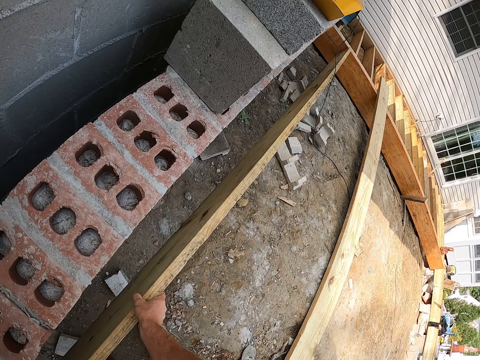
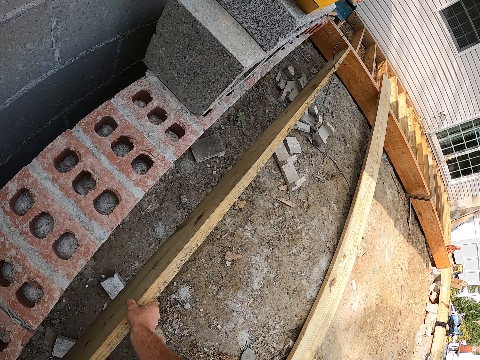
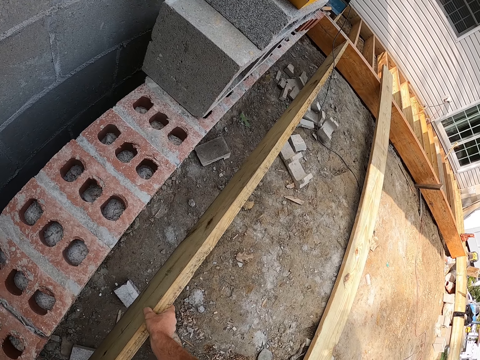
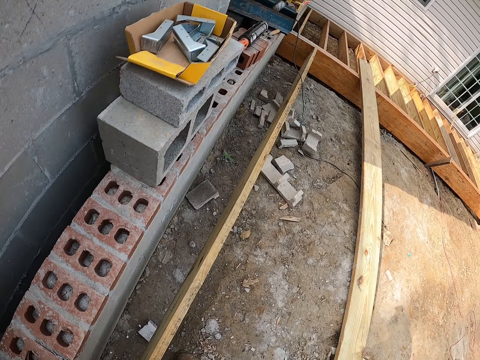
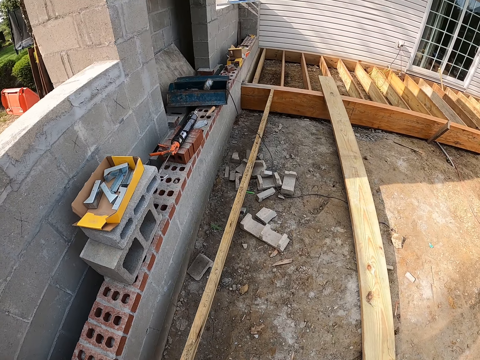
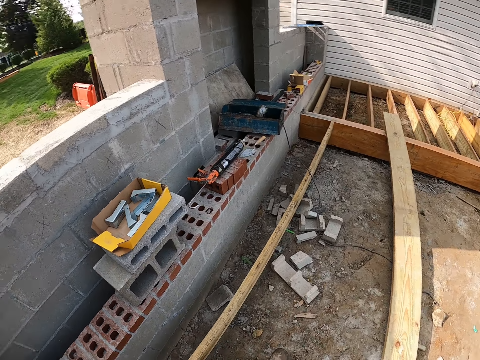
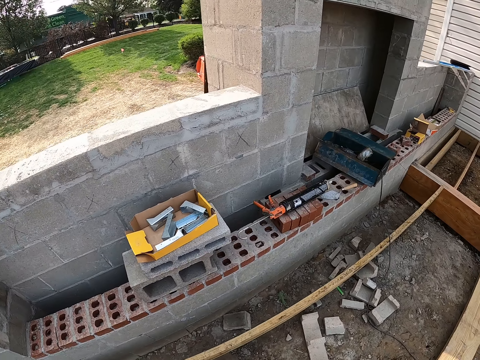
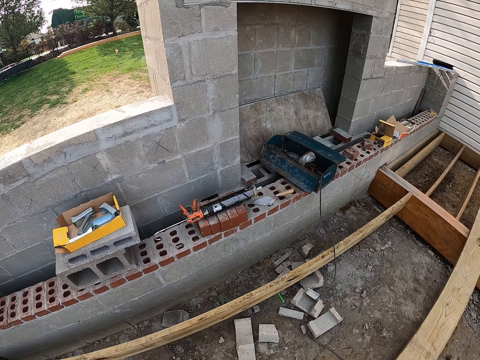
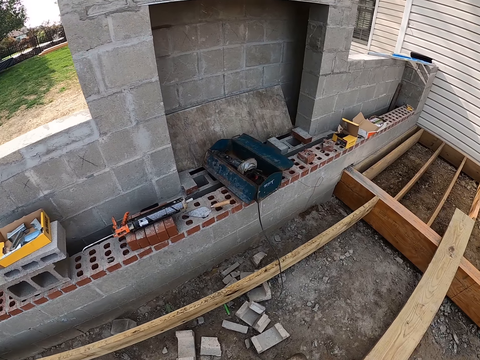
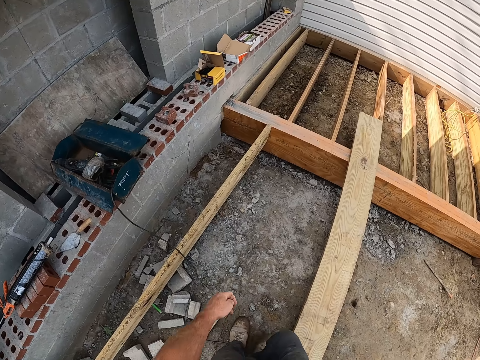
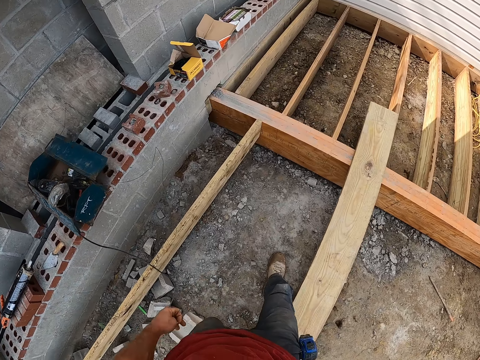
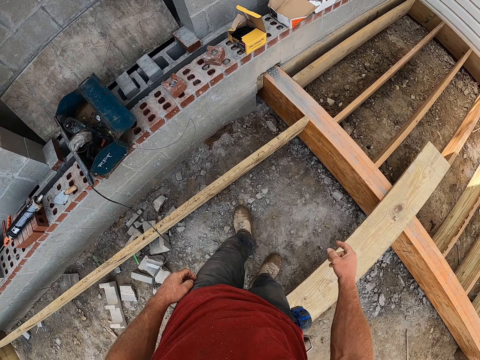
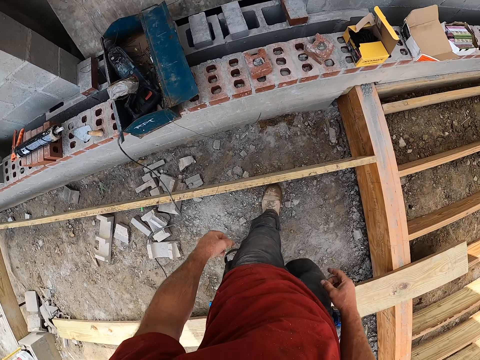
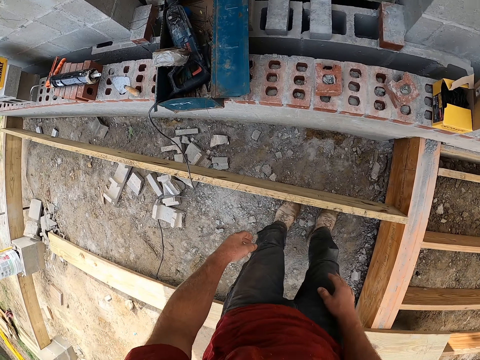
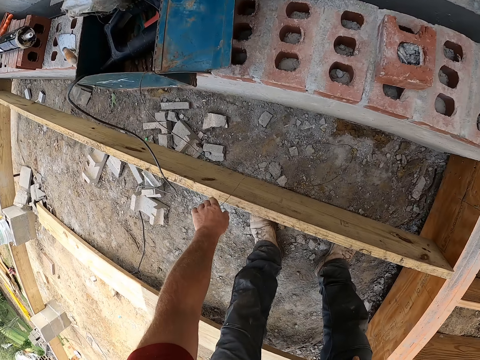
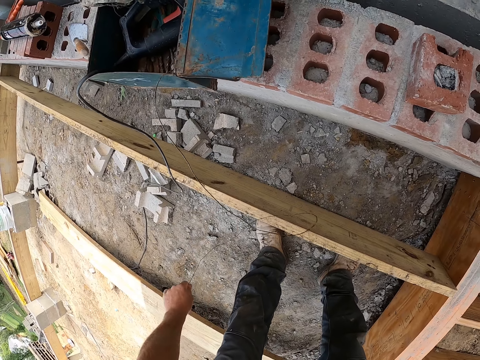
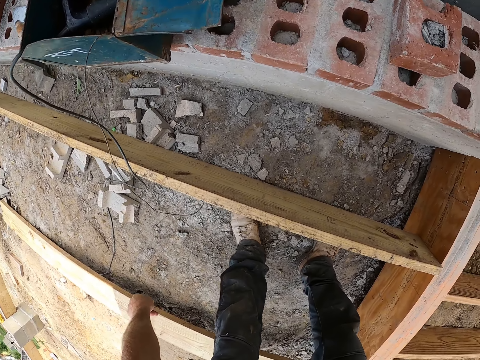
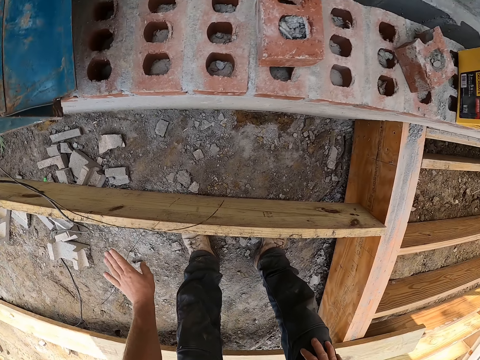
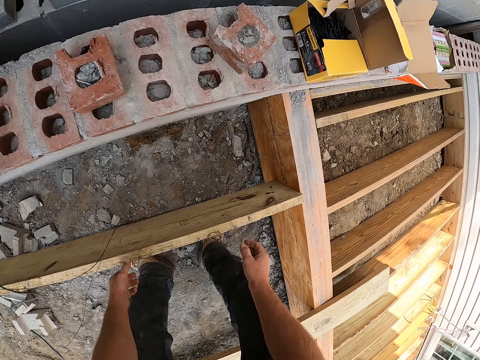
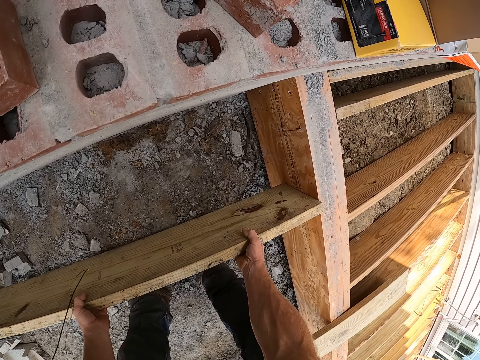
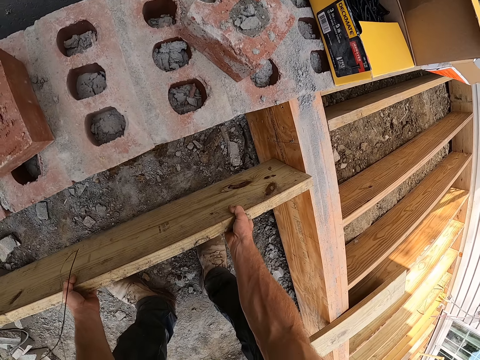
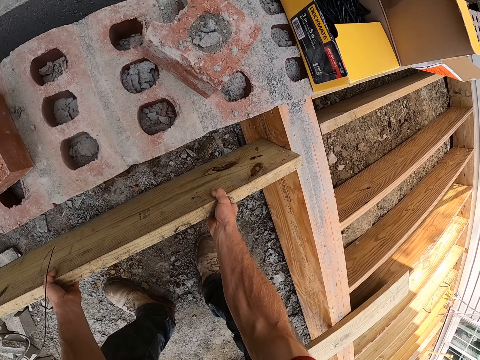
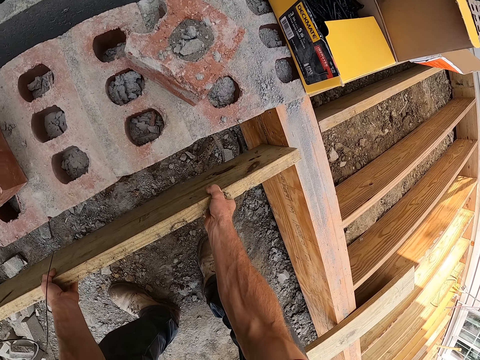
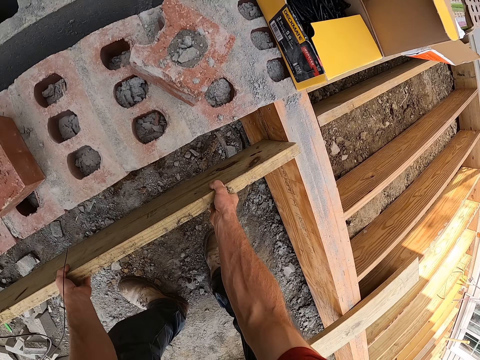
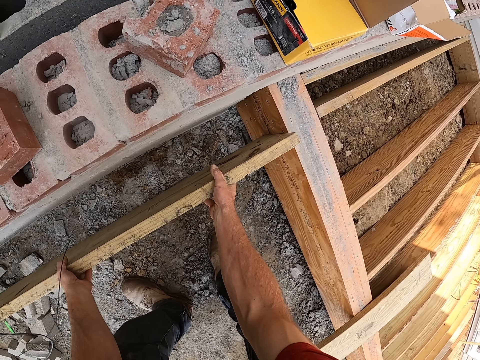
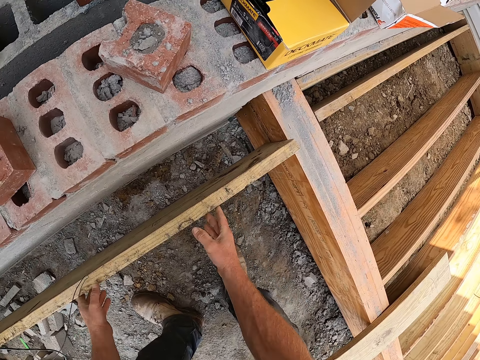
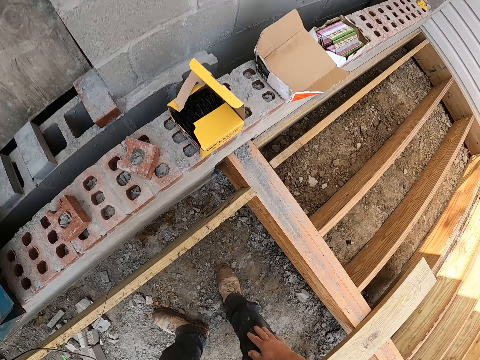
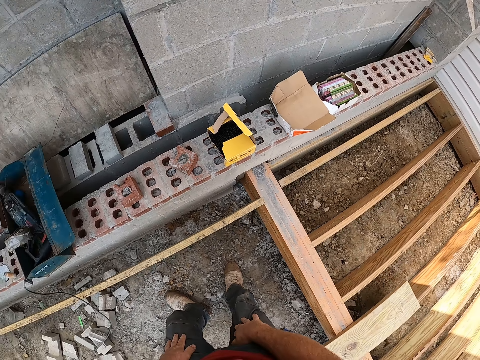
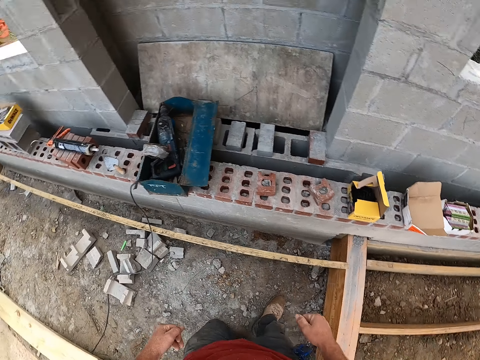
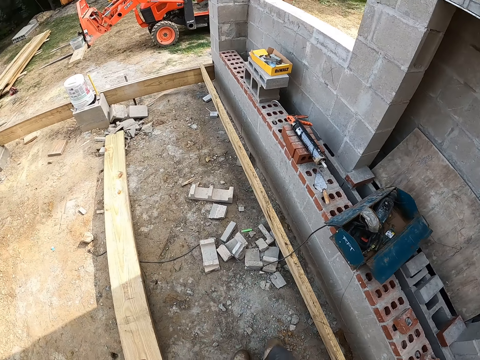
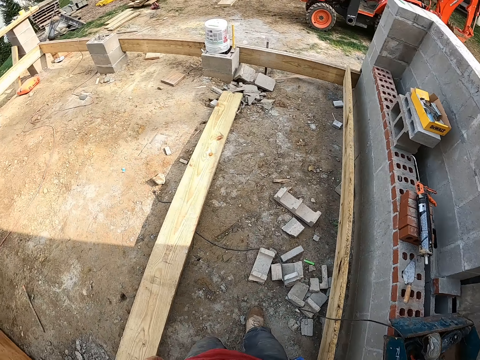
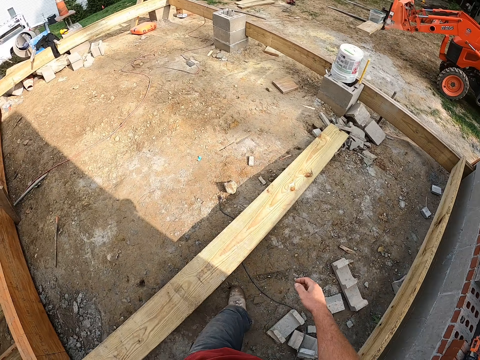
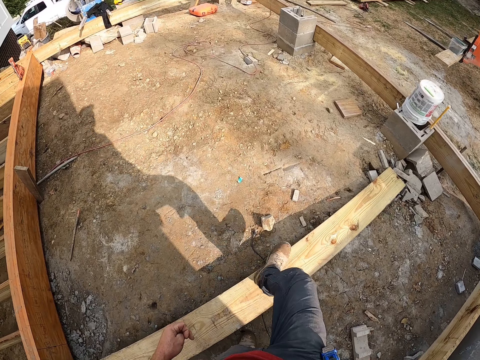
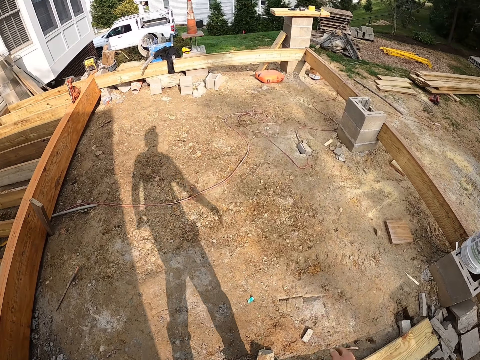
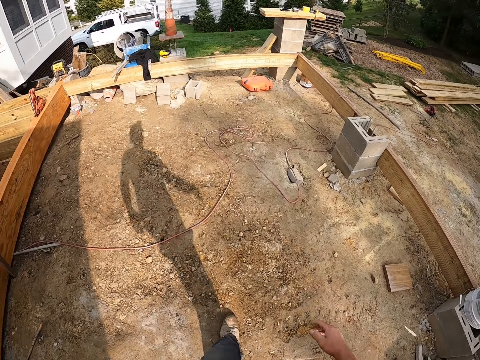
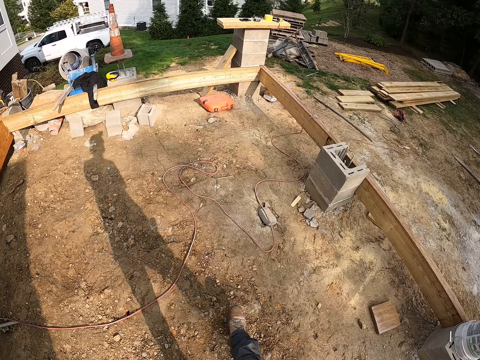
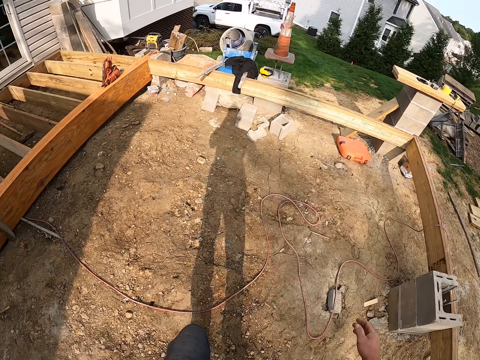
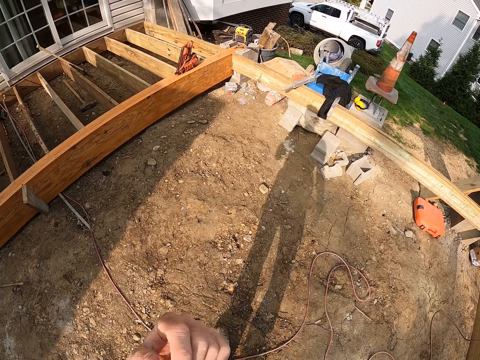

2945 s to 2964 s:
The camera wearer fixes the piece of wood in between the wood structure. He walks around the building. He moves a wire with his left hand. He moves the wooden plank on the ground. He walks around the construction site.

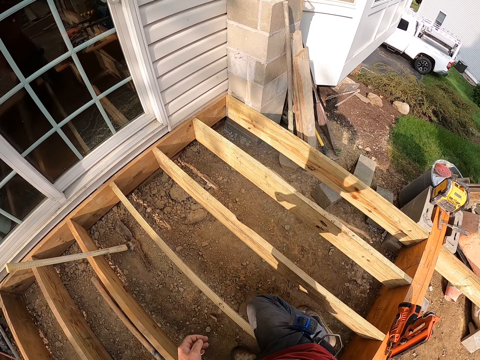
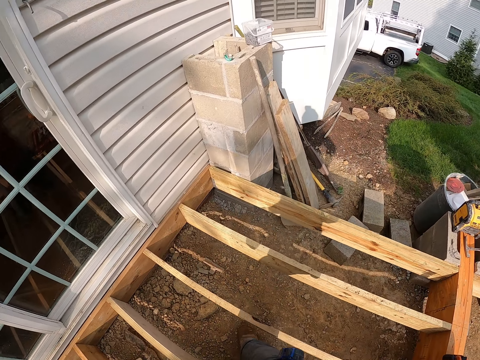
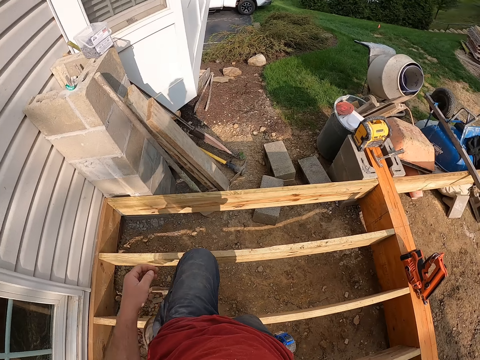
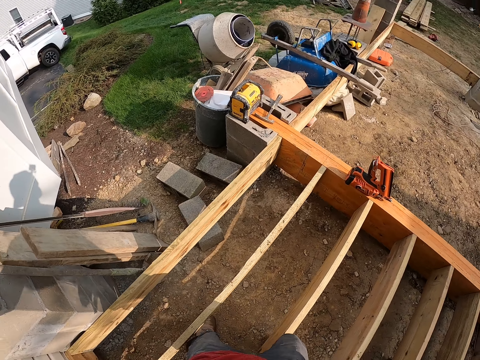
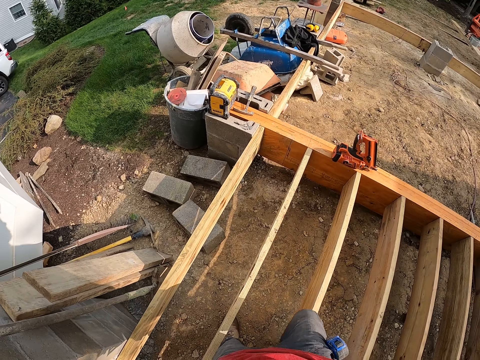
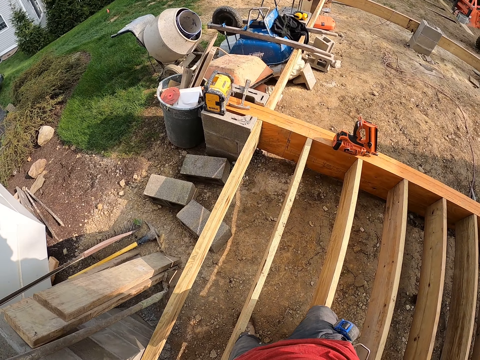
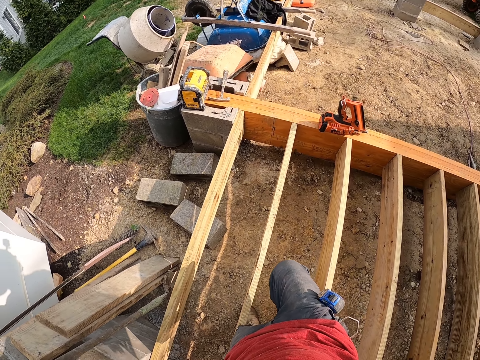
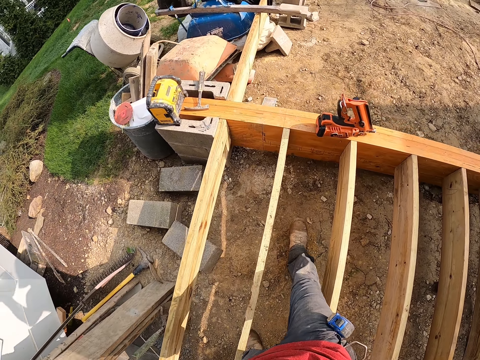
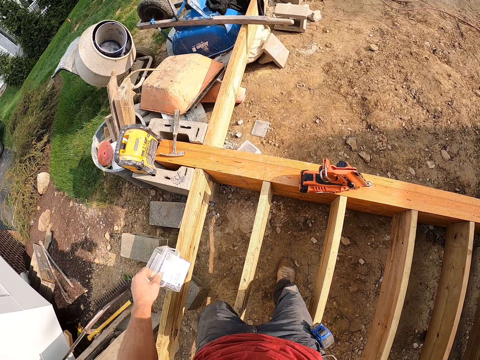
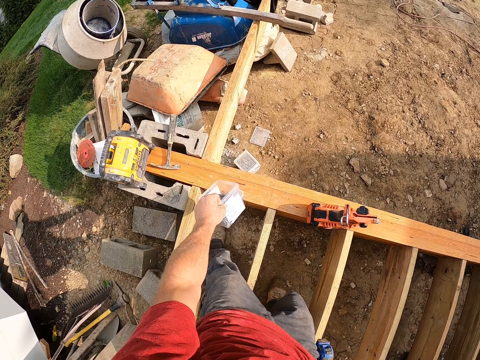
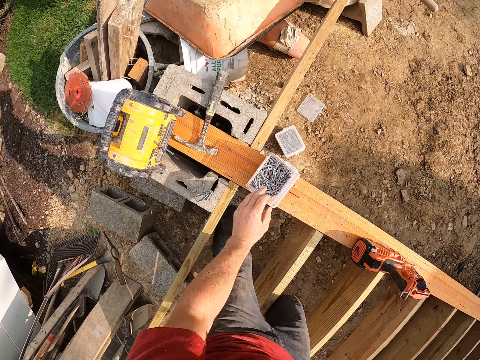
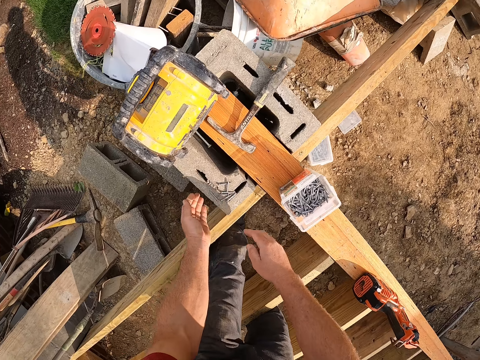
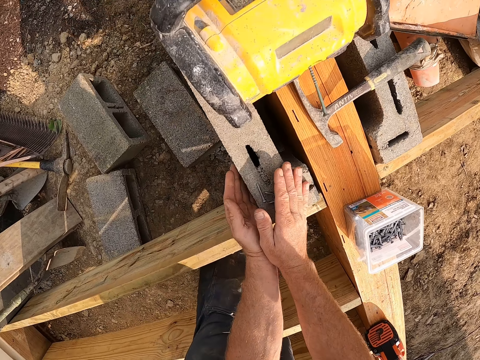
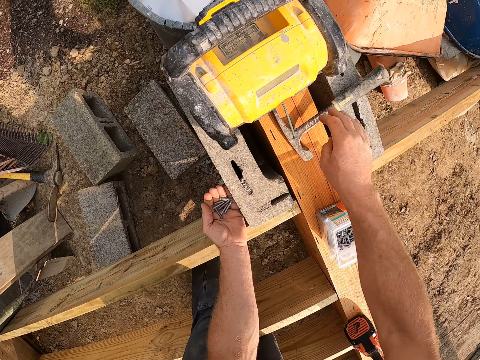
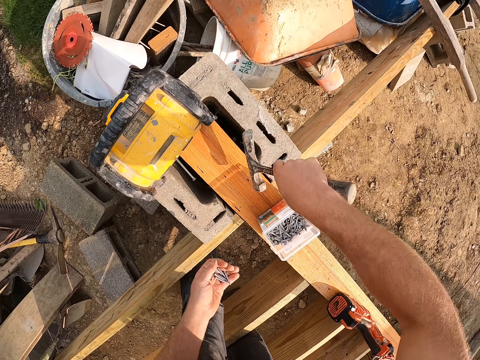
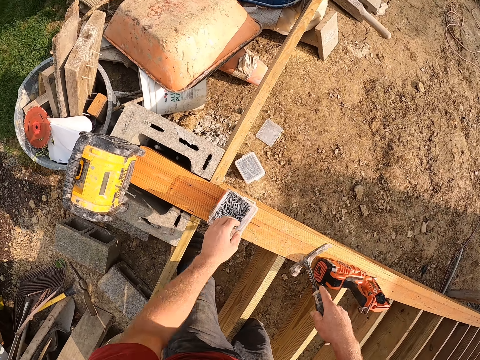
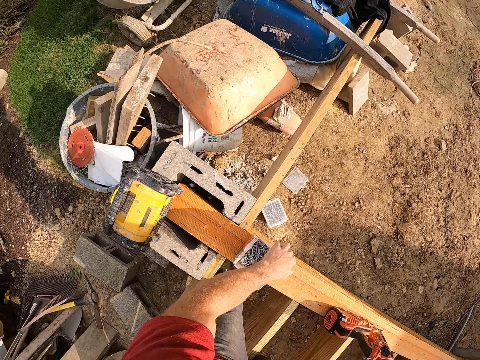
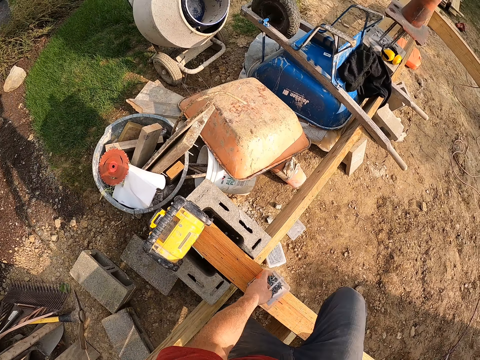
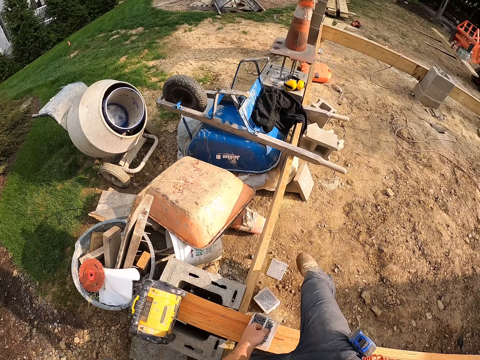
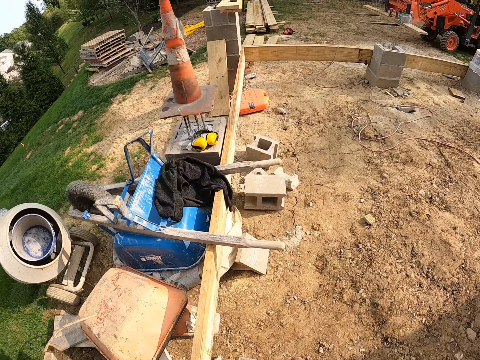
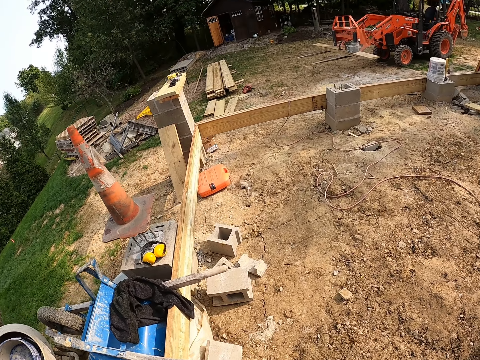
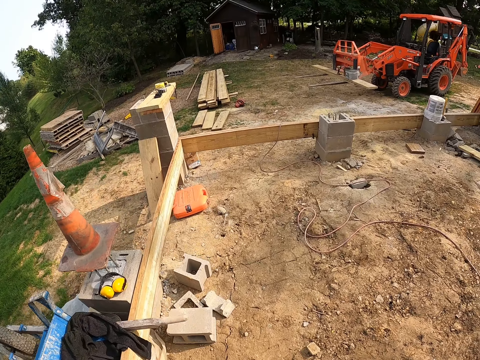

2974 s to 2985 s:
The camera wearer picks up a nail container or storage case toolbox on the wall. He drops the nail container on the wooden frame. He packs the nails on the wall. He picks up the nails. He picks up a hammer from the wall. He drops the nails in his left hand in the nail container. He picks up the storage case toolbox. He carries the nail container from the wooden frame. He walks around the building.
